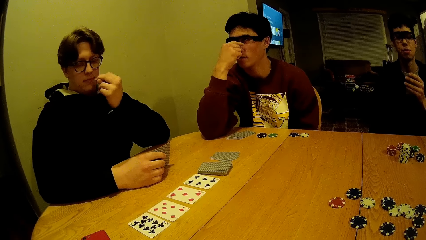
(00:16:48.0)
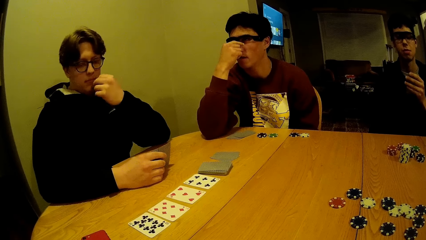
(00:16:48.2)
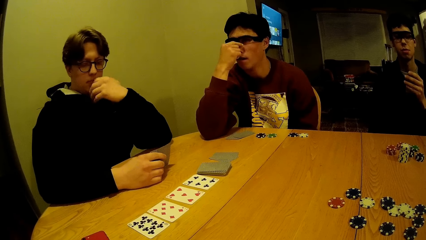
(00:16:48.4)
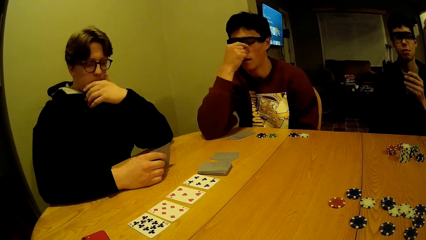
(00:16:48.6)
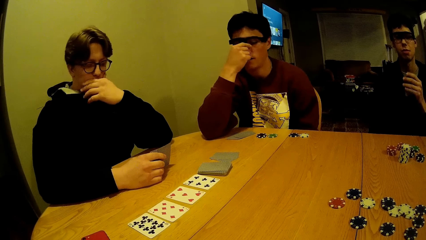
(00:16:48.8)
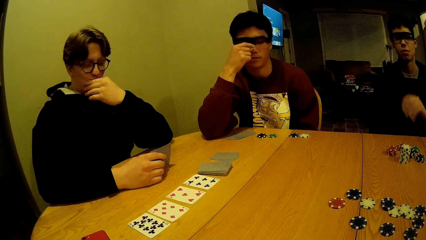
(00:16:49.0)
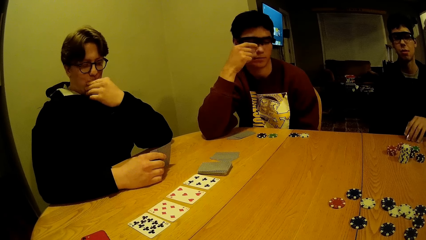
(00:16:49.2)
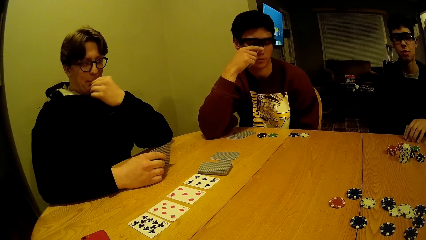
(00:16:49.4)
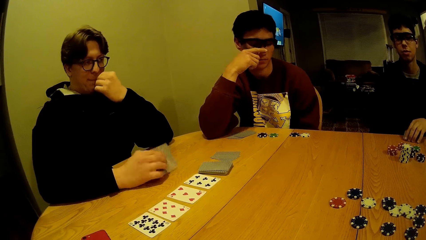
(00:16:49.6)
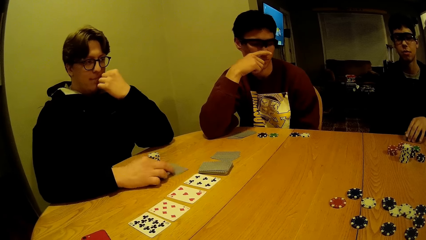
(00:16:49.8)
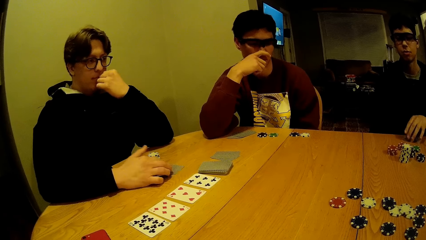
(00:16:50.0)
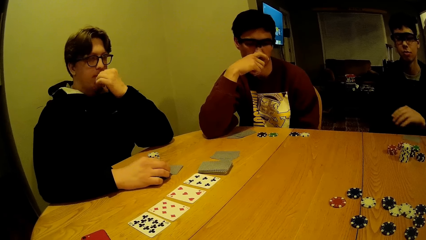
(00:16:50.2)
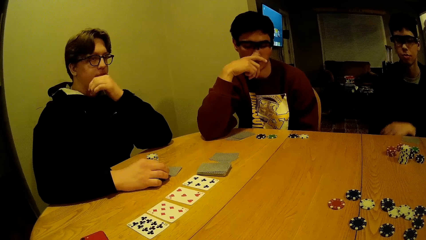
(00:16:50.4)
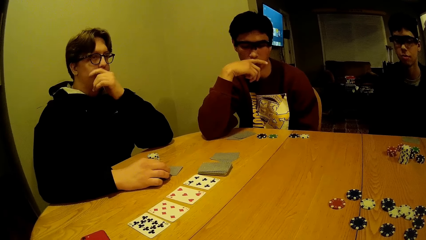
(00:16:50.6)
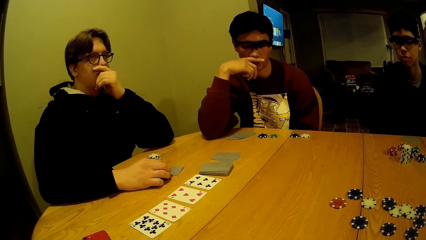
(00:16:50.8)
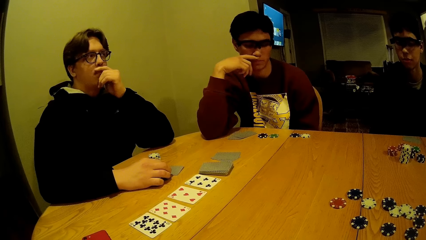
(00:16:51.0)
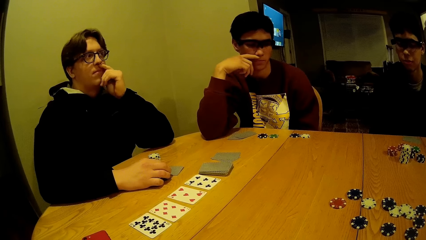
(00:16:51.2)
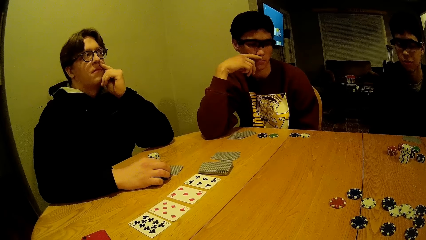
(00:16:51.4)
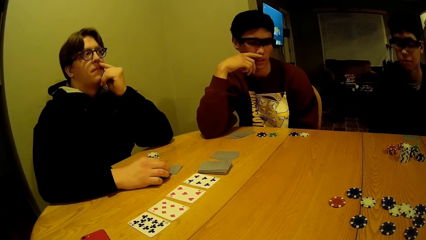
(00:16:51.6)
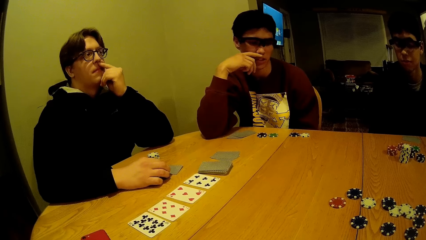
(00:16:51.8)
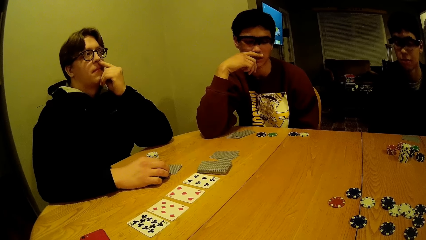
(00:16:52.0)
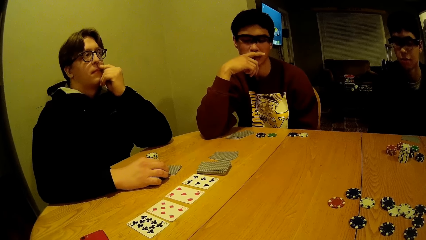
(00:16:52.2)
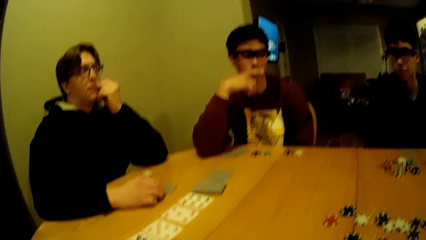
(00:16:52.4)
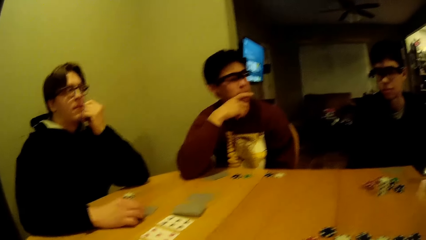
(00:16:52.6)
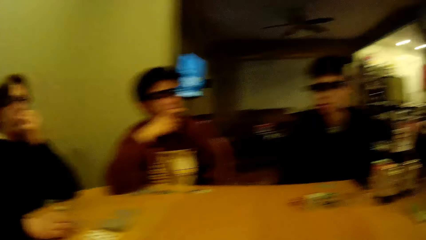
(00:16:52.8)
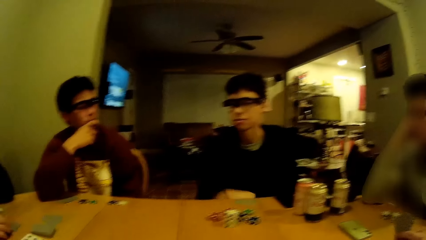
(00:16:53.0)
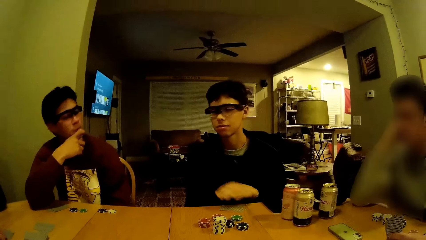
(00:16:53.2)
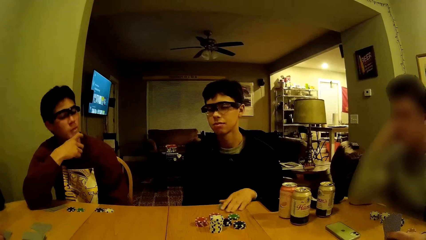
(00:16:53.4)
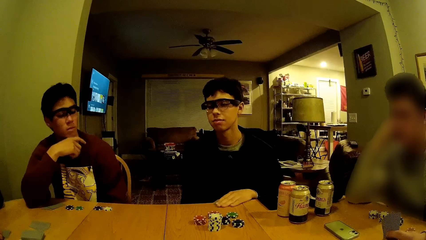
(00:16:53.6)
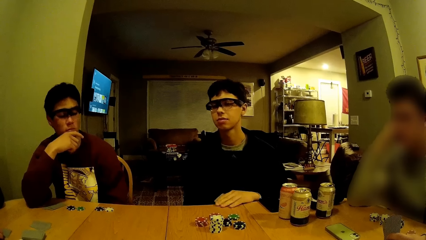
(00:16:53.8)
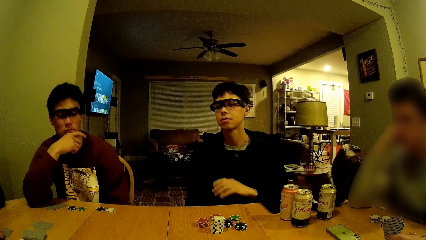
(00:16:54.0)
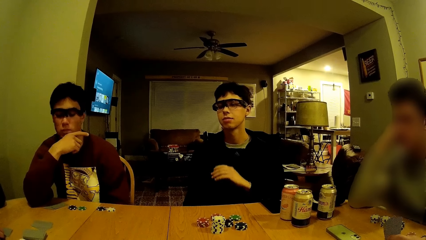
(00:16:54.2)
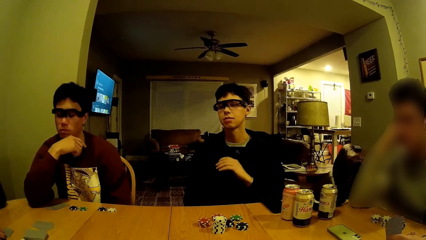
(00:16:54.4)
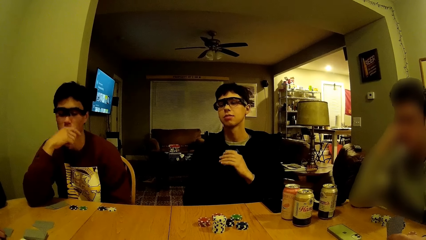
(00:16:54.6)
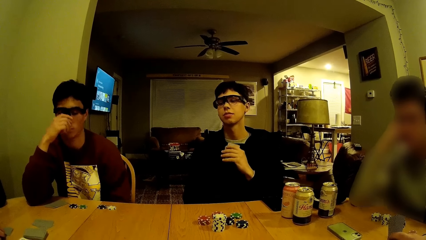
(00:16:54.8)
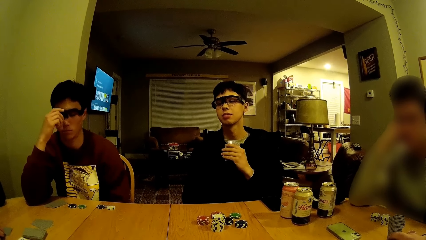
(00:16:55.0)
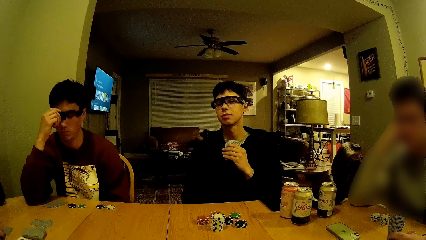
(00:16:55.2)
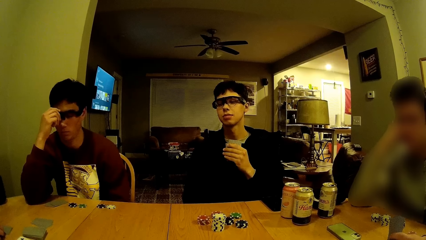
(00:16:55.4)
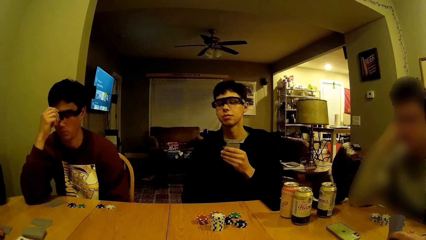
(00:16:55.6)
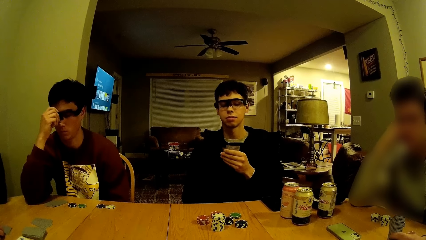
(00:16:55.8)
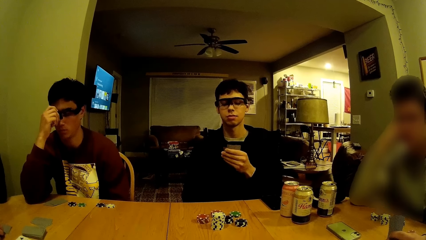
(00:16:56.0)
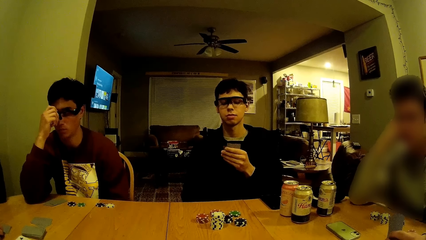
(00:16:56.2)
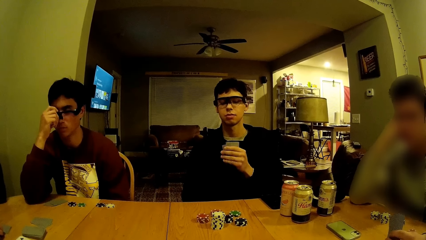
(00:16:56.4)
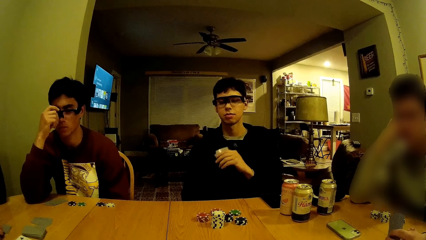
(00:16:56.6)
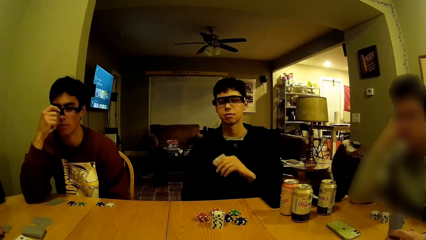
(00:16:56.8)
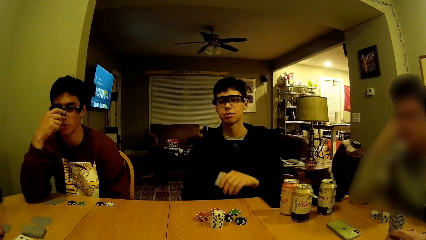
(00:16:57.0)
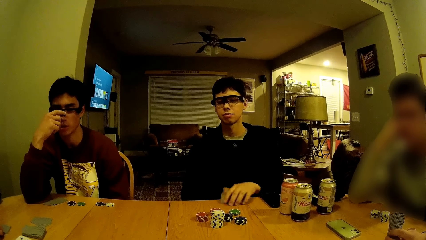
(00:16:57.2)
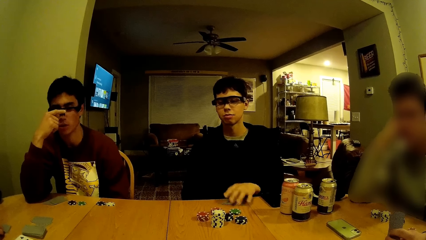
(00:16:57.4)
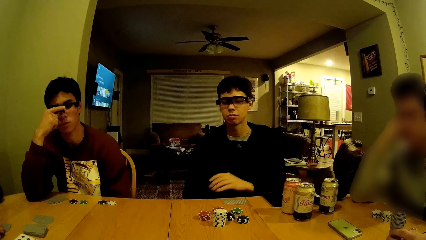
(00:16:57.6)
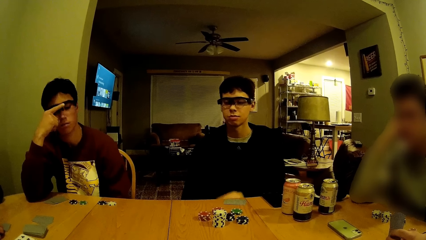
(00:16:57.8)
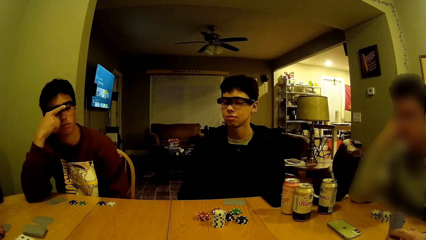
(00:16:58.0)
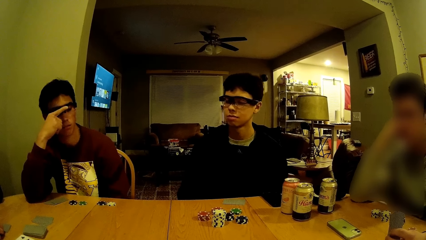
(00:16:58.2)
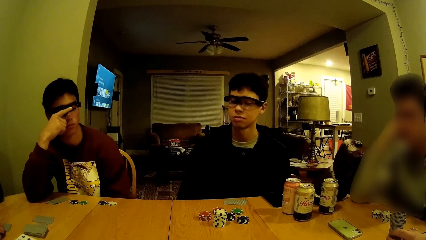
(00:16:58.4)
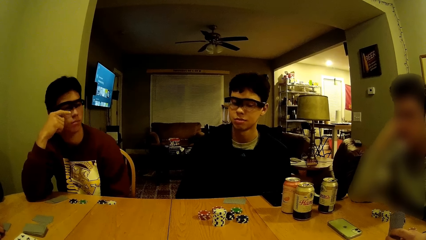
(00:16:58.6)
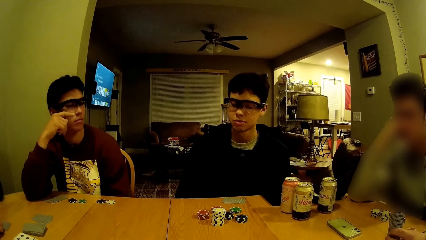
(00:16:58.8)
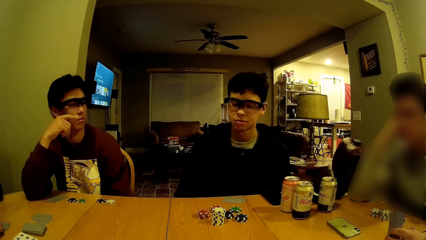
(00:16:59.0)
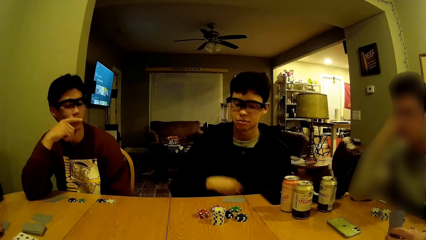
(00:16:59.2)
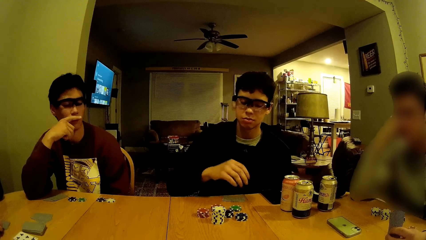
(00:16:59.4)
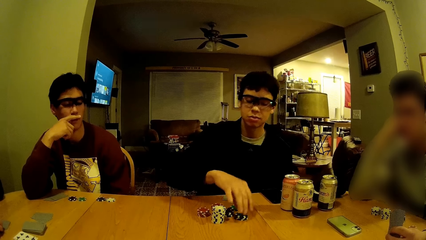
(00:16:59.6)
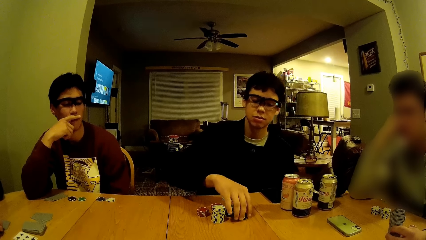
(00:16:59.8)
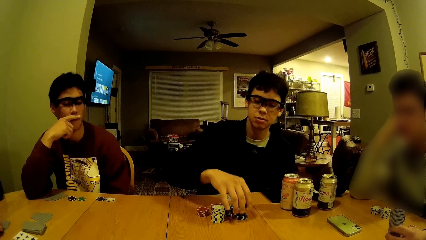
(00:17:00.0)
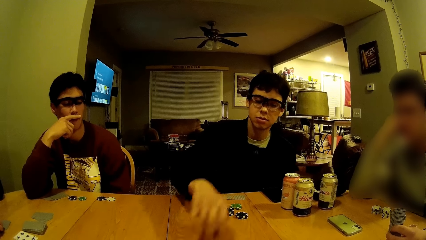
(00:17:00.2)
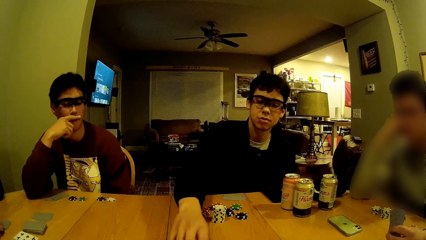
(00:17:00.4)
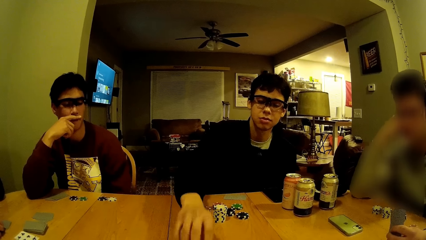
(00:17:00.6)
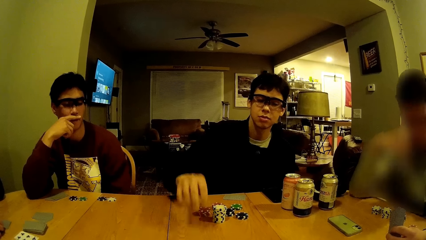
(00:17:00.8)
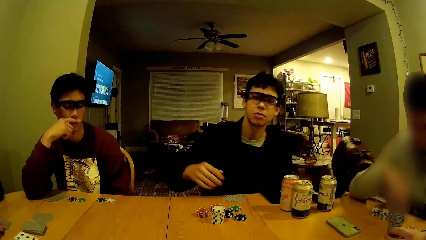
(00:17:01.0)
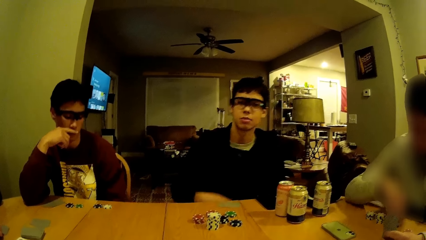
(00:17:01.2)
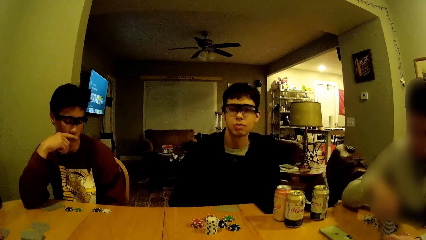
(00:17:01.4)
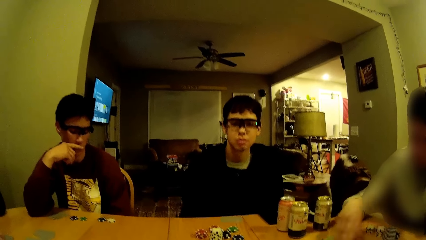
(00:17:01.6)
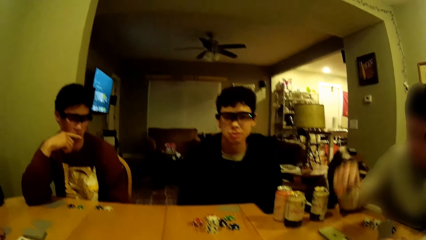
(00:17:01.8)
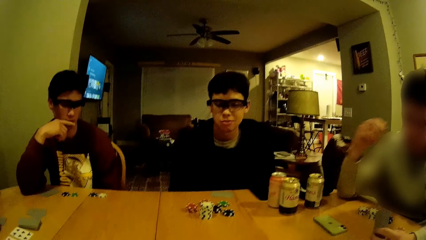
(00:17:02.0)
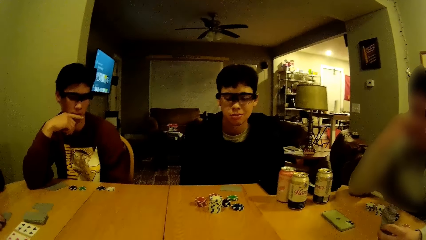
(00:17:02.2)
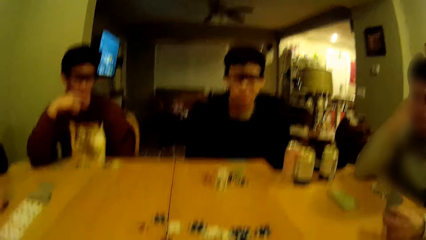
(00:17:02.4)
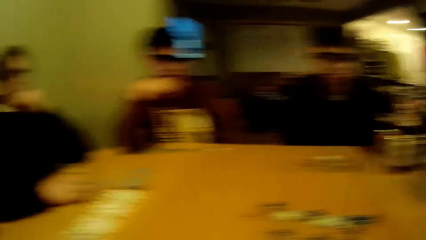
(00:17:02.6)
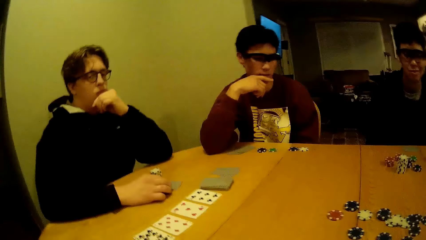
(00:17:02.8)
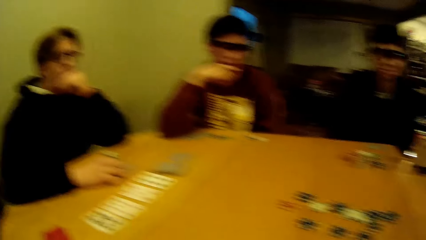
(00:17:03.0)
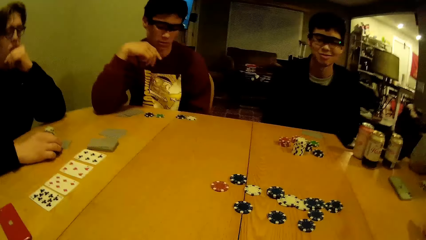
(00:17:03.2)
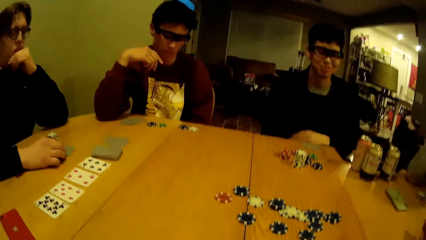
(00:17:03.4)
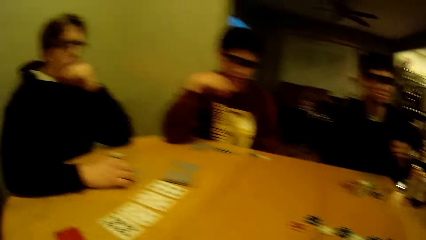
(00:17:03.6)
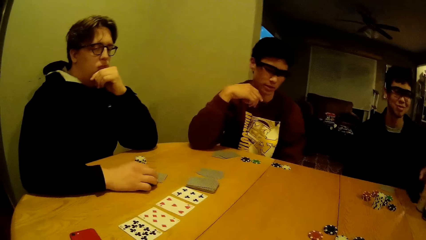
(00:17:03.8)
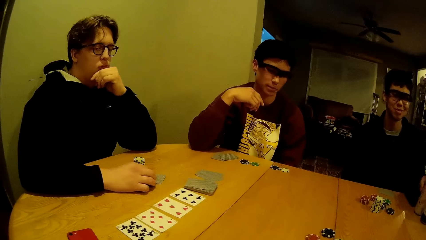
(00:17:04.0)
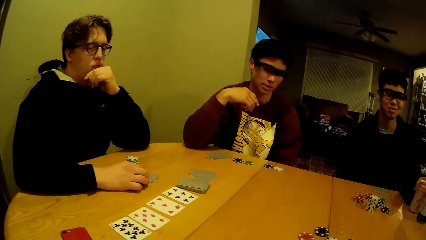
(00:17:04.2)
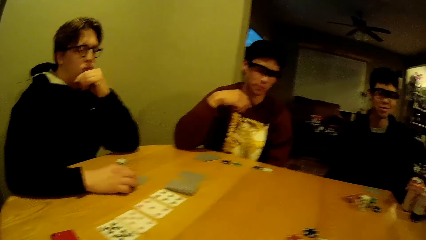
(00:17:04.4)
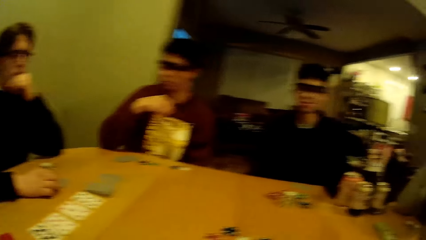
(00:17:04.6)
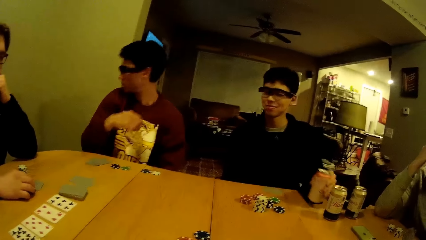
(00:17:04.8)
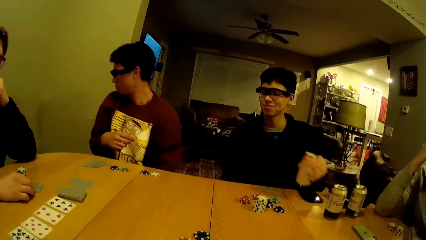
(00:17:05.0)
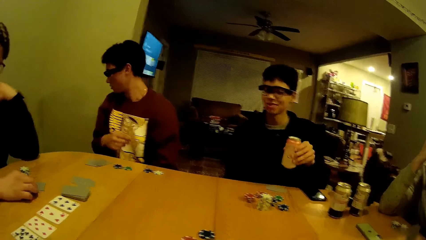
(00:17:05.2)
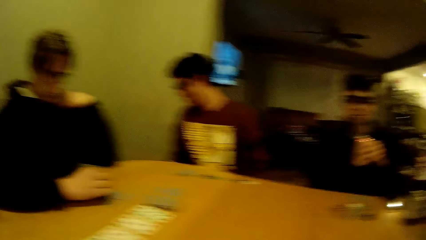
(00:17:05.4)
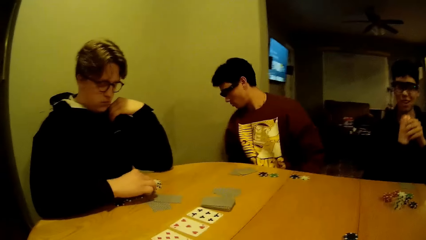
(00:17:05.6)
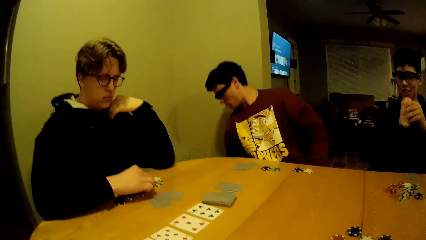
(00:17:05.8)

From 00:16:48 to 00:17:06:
The man drops the card in his left hand on the table. A person puts the card on the table. The camera wearer stares at the cards on the table. The man picks up his portion of cards on the table with his left hand. The camera wearer stares at the cards and the puzzle pieces on the table. The man drops the card in his left hand on the table. The camera wearer stares at the cards and the puzzle pieces on the table. The man picks up his portion of cards on the table with his left hand, picks up a game disk from his portion of disks on the table, and moves the puzzle piece on the table. He drops the disk on the centre of the table. Another man moves the puzzle piece on the table, picks up a game disk from his portion of disks on the table, and drops the disk on the centre of the table. The camera wearer stares at the cards and the puzzle pieces on the table. The first man picks the can of soda from the table with his left hand.
